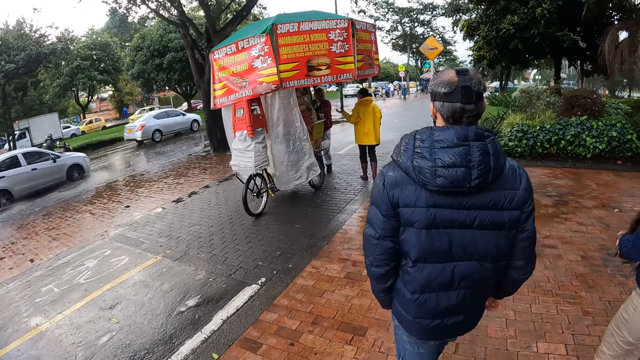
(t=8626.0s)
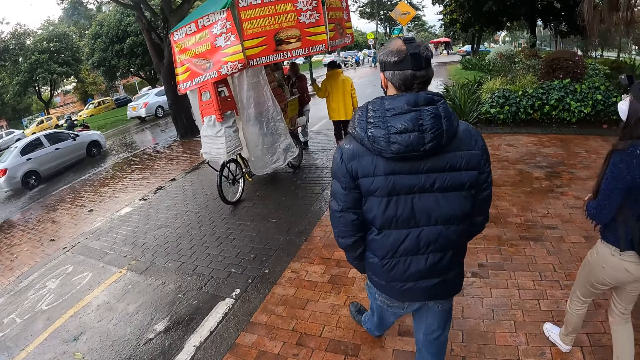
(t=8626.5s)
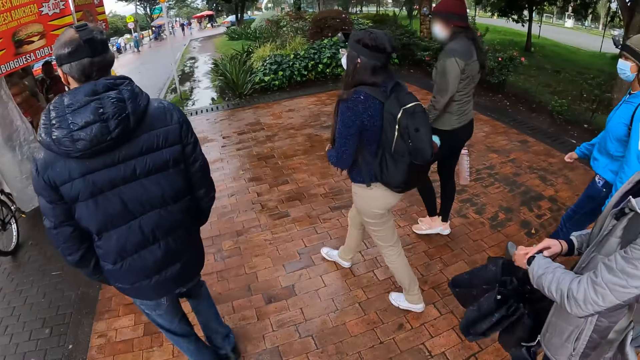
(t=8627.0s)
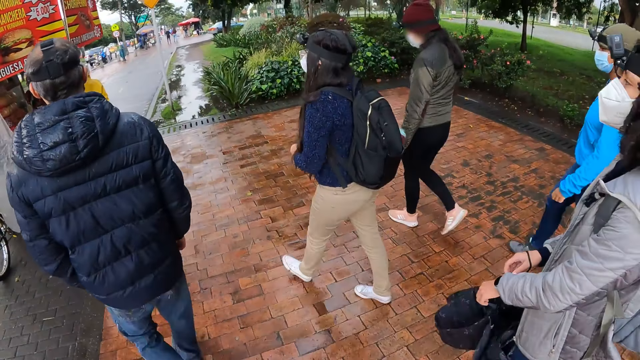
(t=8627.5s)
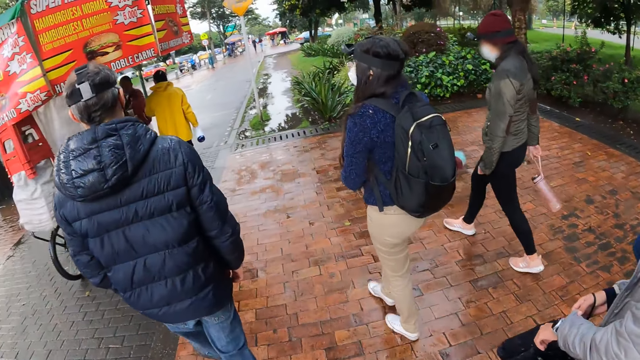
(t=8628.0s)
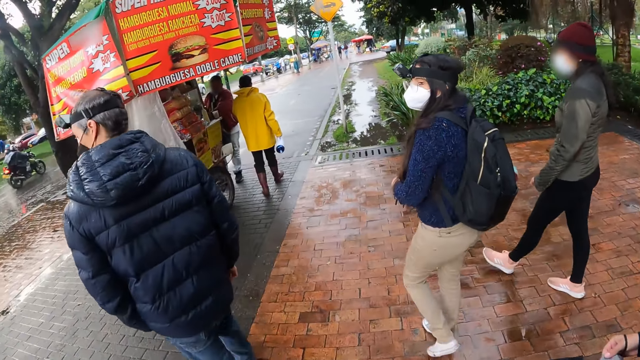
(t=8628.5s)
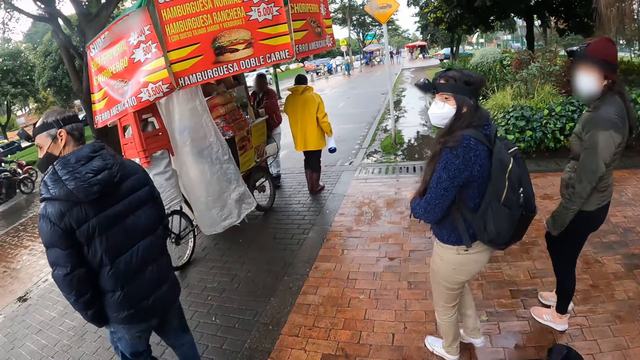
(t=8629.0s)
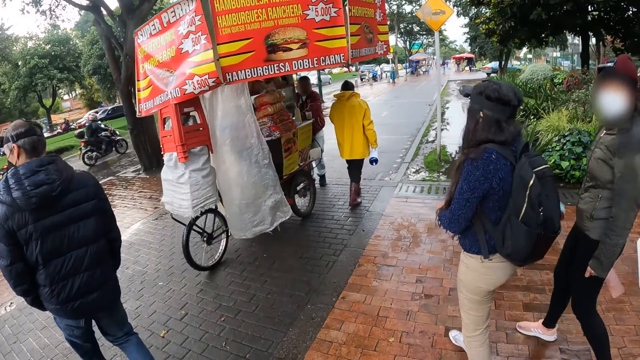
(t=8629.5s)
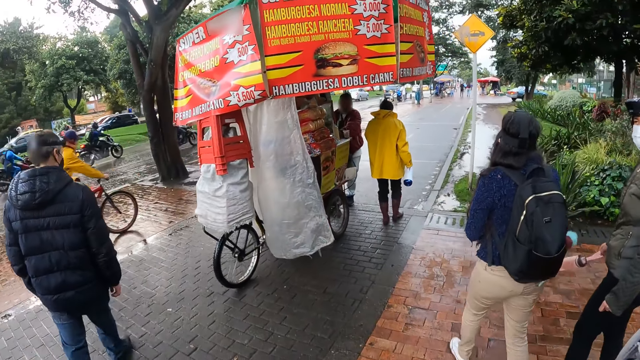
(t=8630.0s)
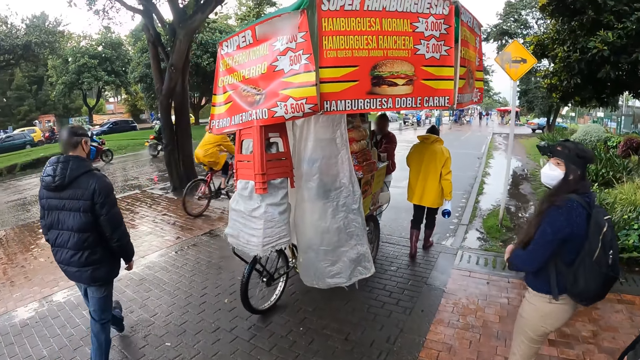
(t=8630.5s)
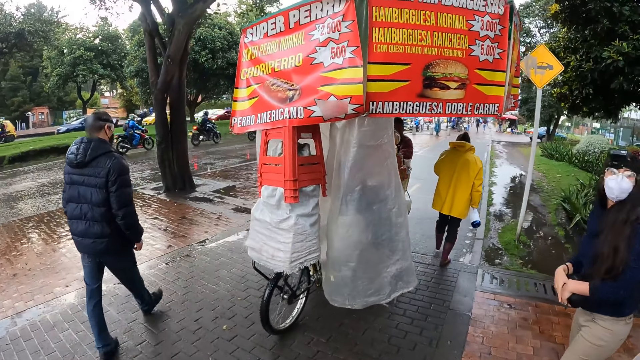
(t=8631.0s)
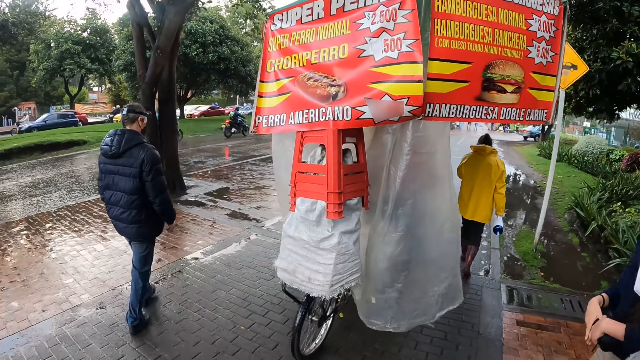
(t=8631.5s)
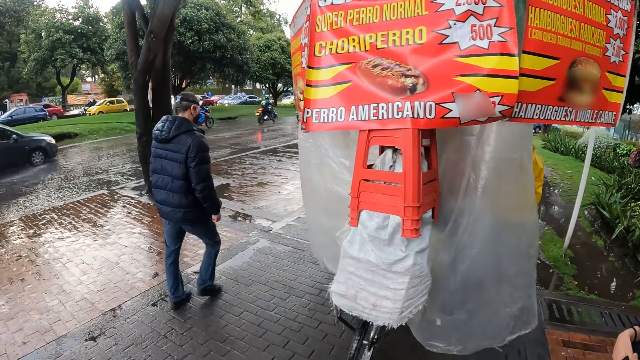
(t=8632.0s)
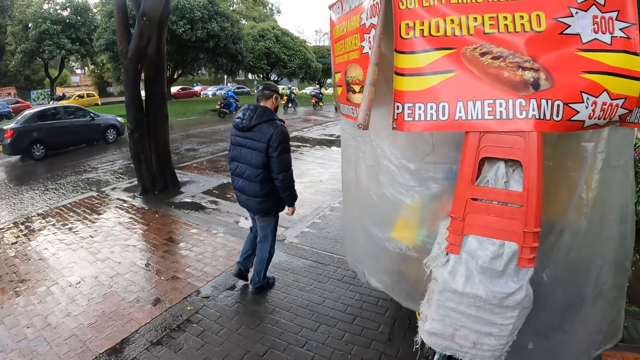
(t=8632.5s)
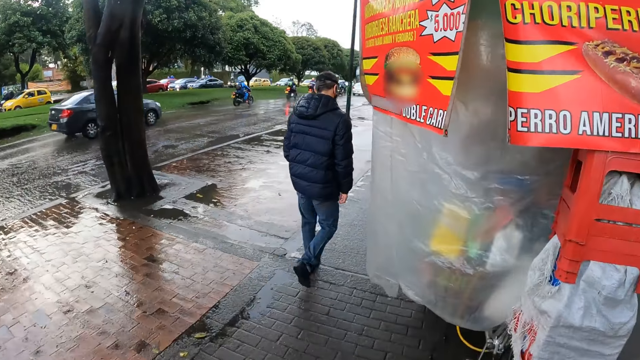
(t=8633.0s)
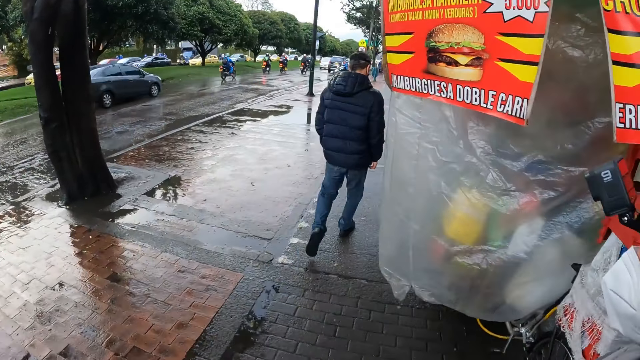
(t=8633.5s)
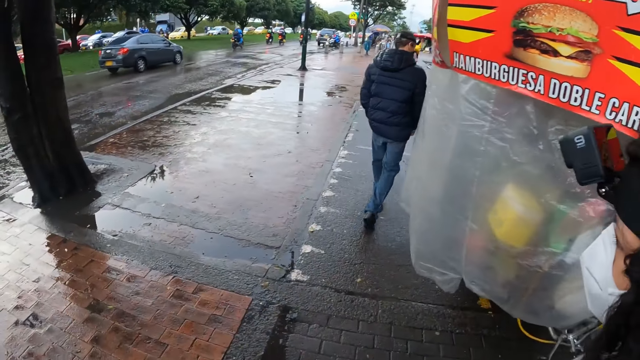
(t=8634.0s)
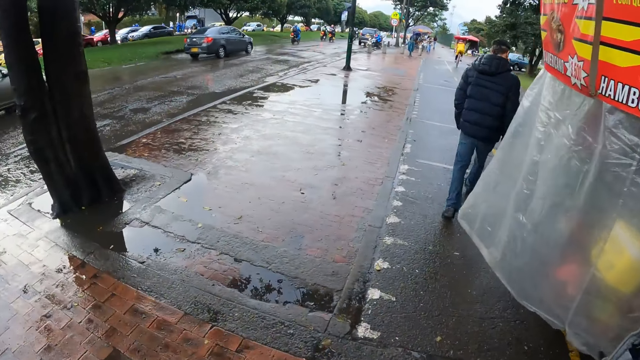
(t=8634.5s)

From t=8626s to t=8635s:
The camera wearer walks left.

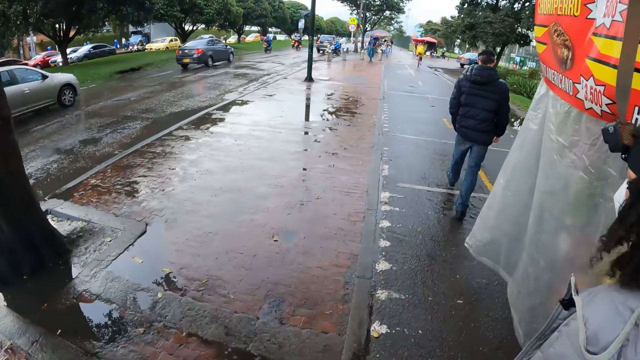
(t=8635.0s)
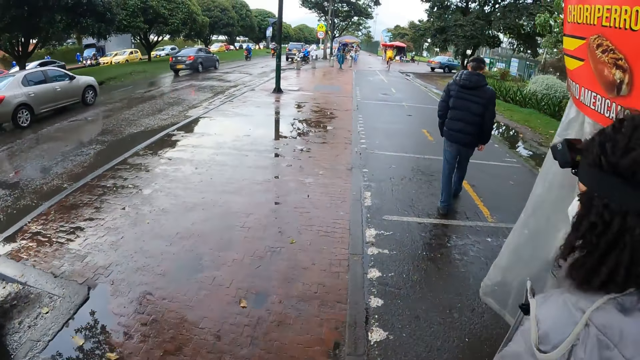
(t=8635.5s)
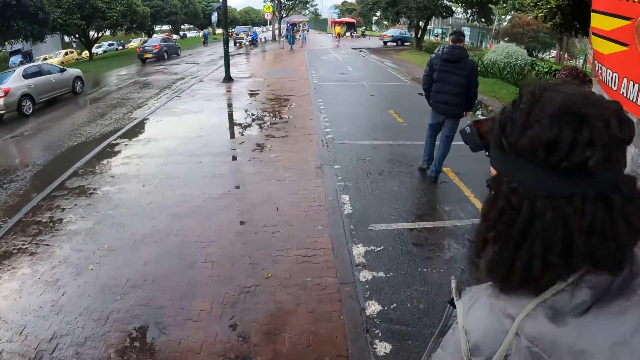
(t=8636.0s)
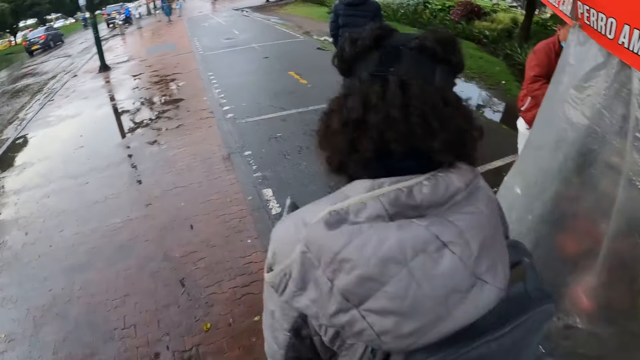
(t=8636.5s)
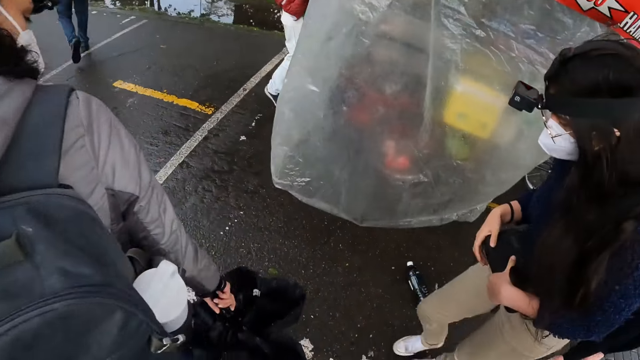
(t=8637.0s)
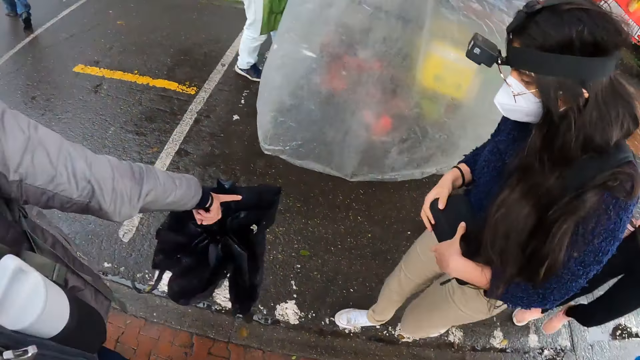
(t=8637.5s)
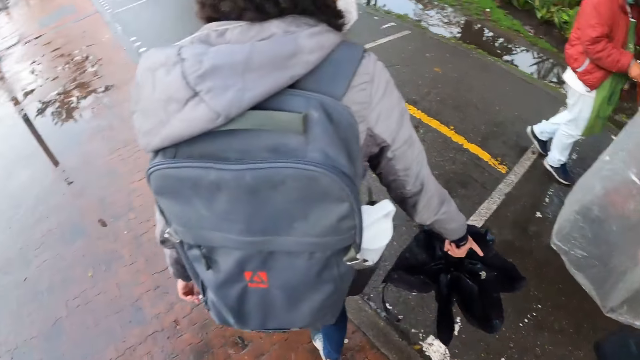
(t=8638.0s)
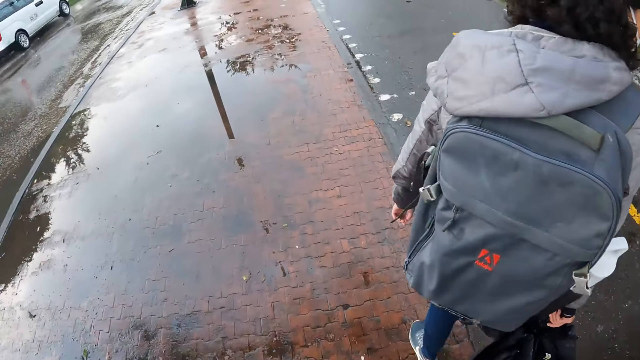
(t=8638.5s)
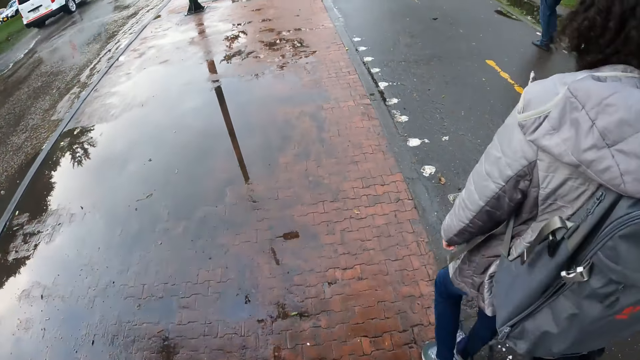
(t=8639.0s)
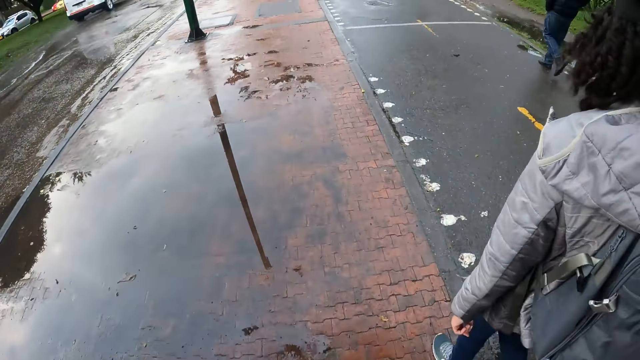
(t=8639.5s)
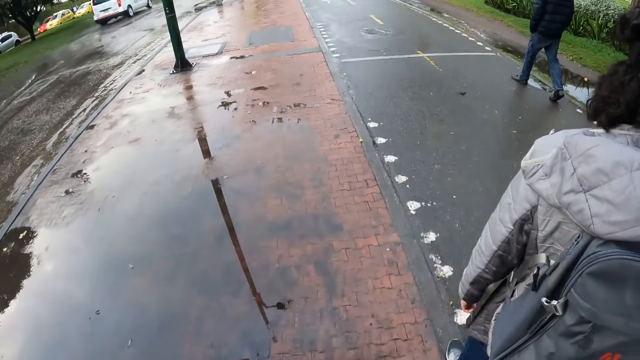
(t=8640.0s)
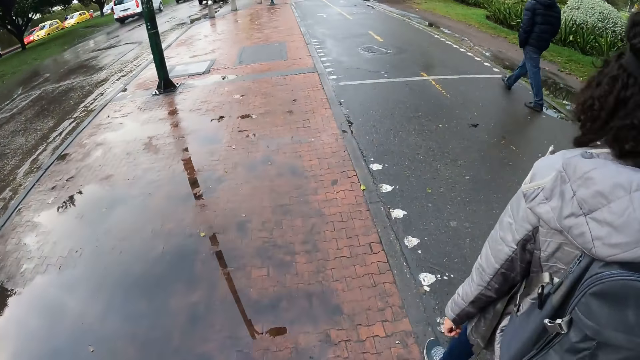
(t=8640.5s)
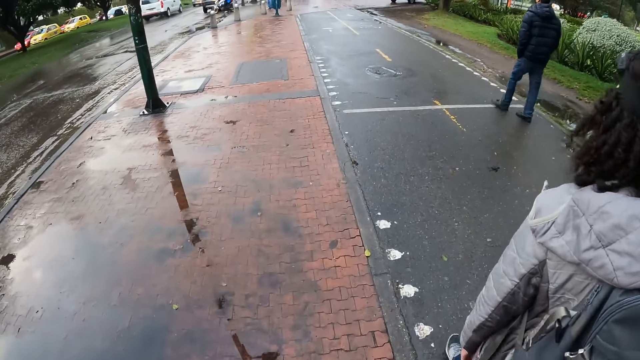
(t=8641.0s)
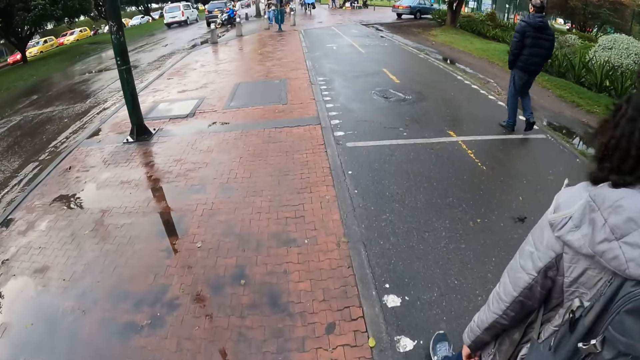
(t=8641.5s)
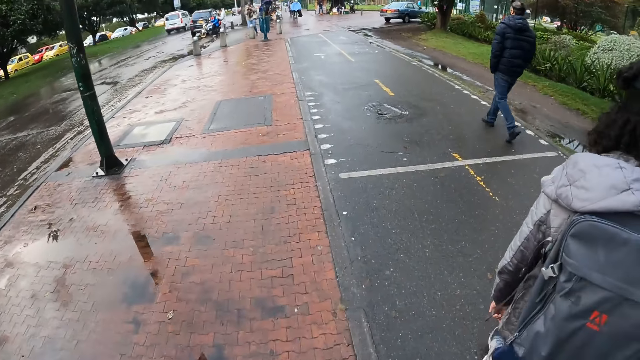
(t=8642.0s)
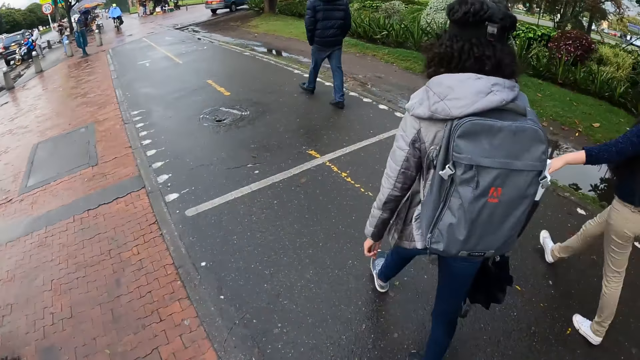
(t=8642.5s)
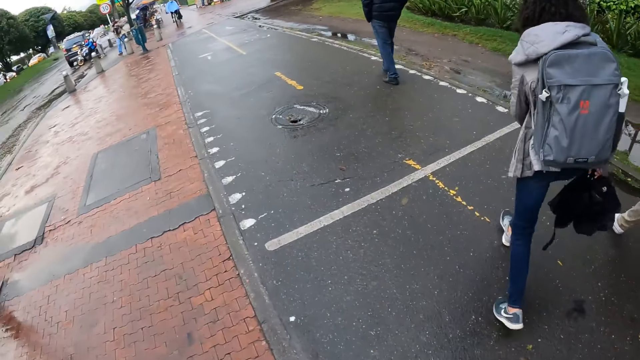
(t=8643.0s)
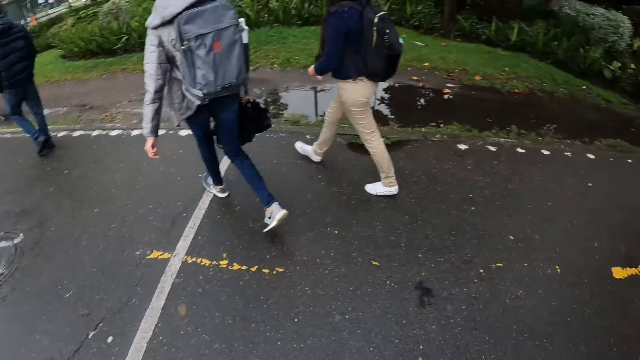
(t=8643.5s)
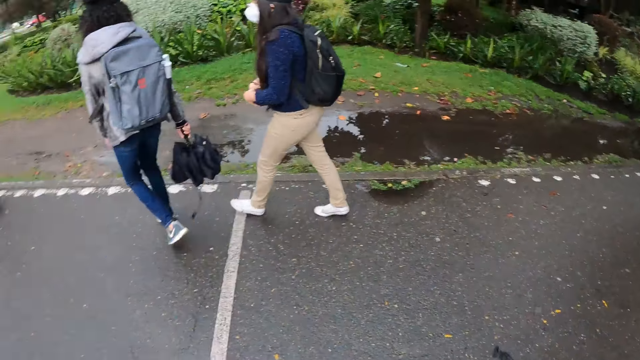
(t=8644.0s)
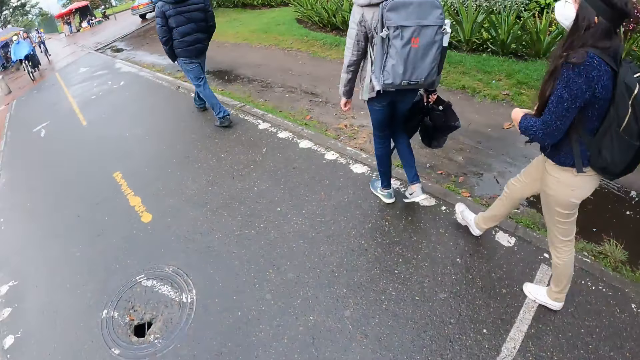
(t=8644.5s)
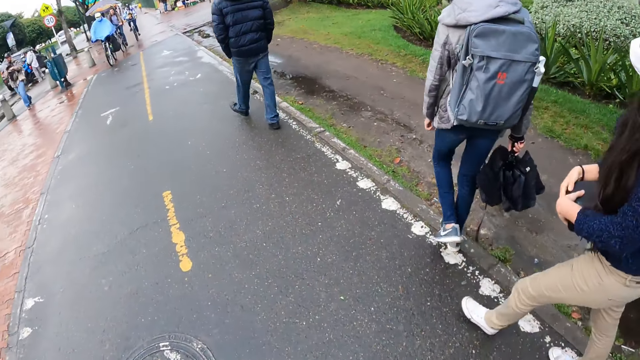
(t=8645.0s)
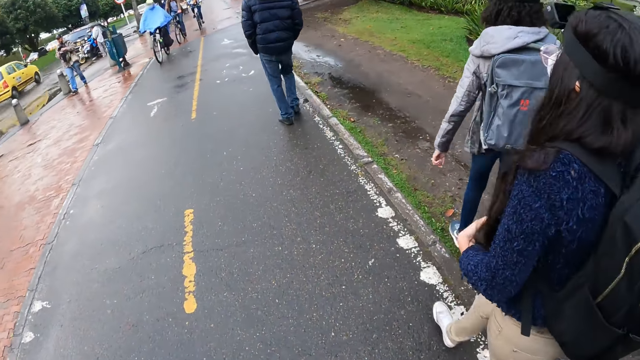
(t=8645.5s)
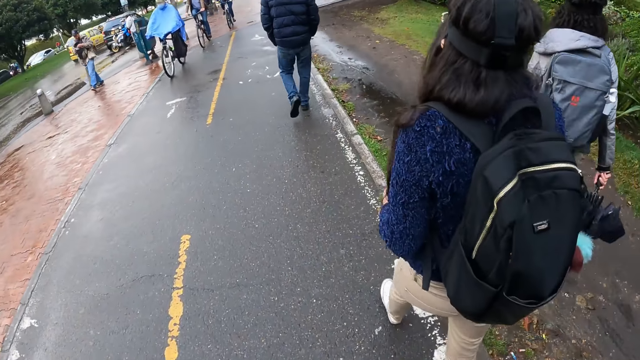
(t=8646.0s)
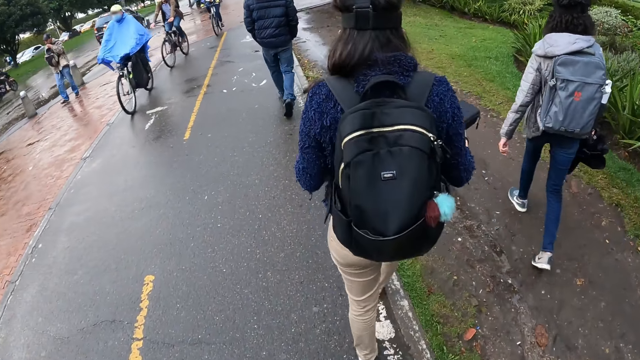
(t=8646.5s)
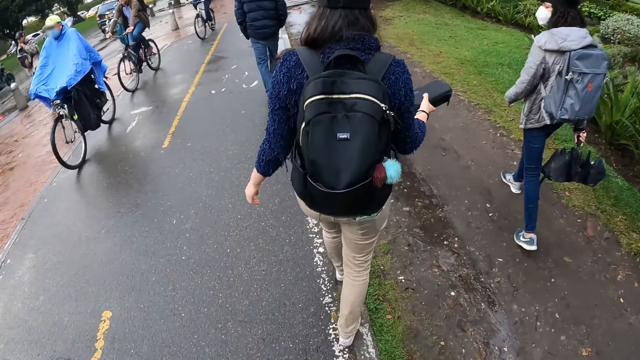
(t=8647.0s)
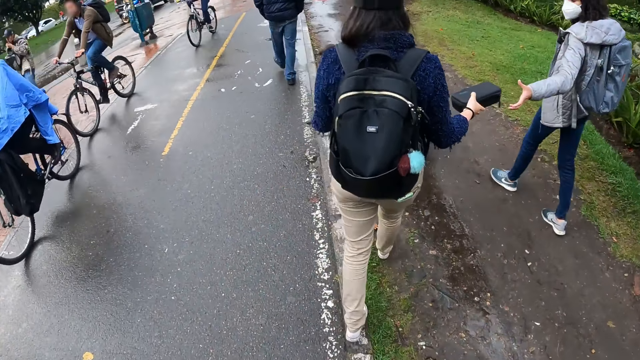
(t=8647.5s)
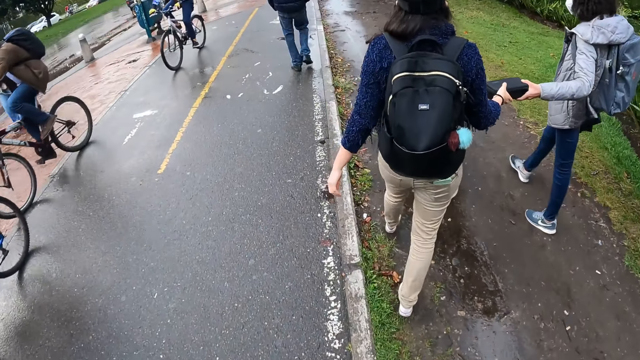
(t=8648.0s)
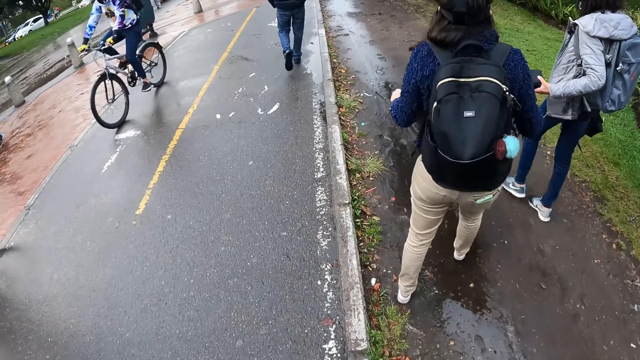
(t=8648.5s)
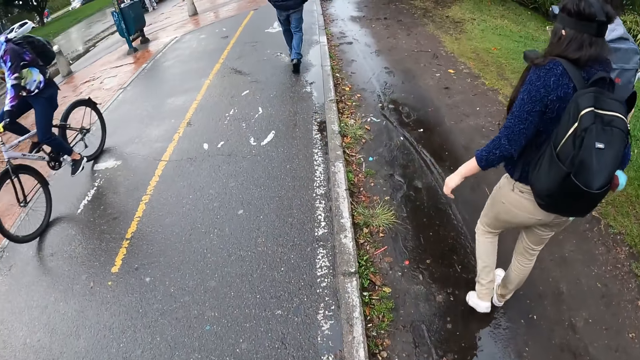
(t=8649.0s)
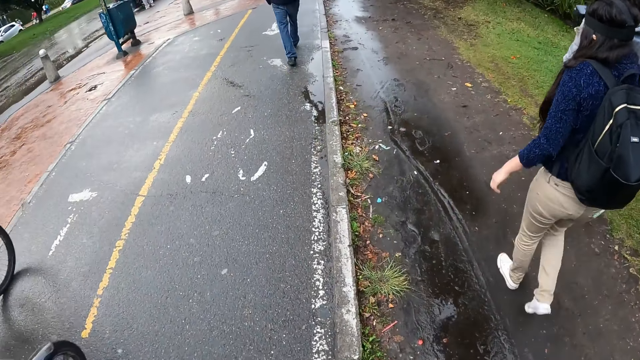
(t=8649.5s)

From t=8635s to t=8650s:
A woman converses. The camera wearer looks sideways. They walk forward past a group of riders.
